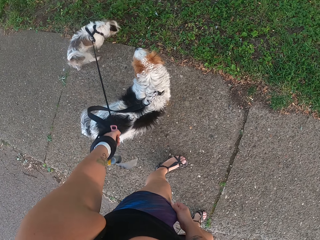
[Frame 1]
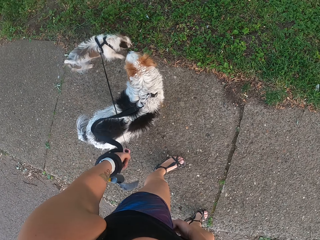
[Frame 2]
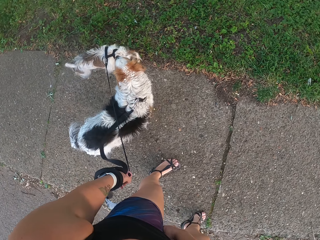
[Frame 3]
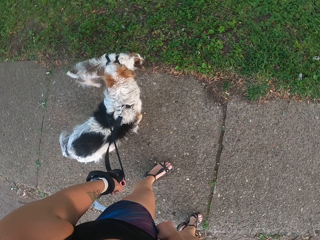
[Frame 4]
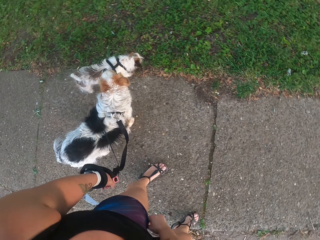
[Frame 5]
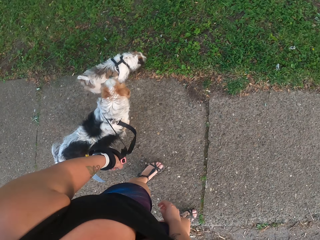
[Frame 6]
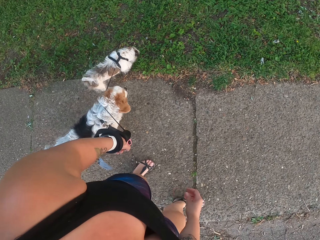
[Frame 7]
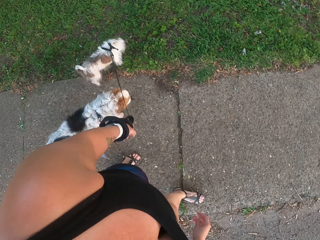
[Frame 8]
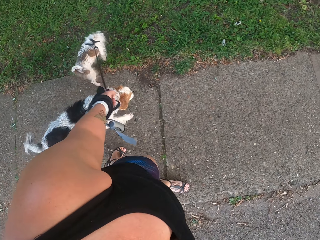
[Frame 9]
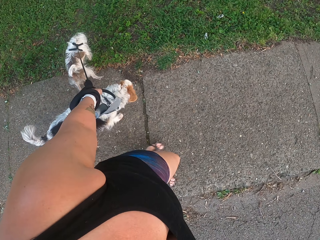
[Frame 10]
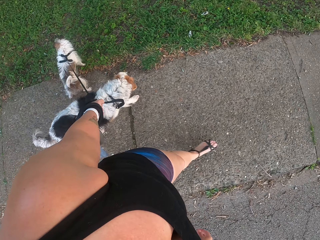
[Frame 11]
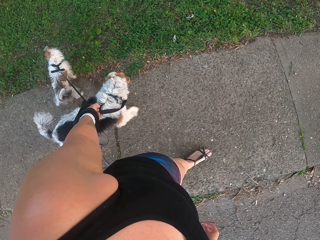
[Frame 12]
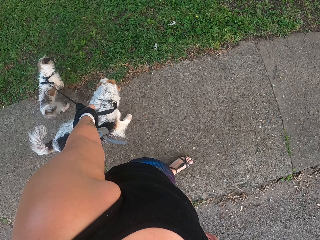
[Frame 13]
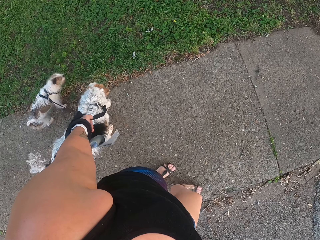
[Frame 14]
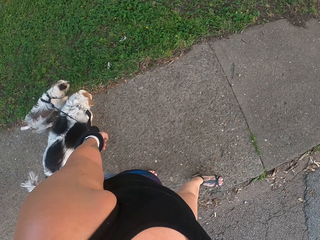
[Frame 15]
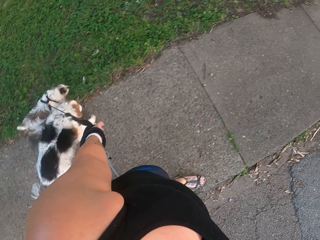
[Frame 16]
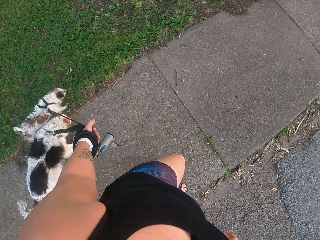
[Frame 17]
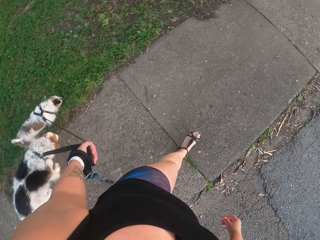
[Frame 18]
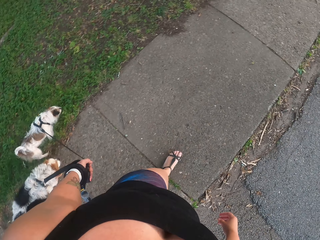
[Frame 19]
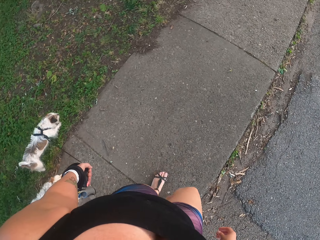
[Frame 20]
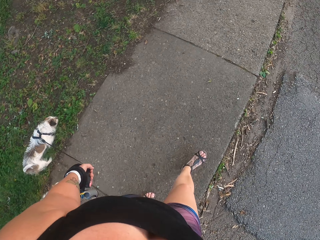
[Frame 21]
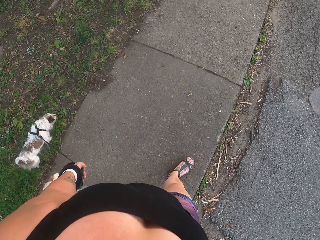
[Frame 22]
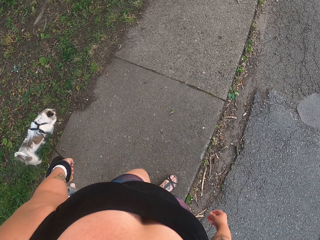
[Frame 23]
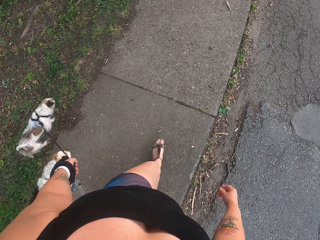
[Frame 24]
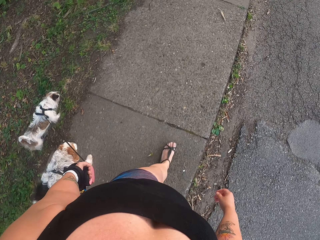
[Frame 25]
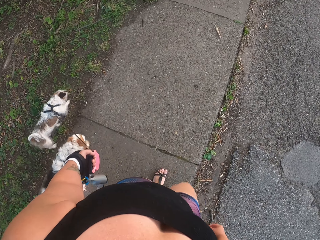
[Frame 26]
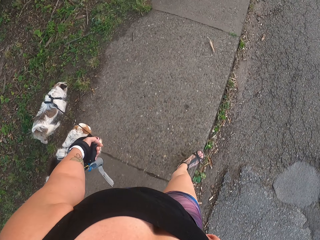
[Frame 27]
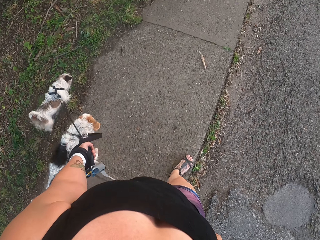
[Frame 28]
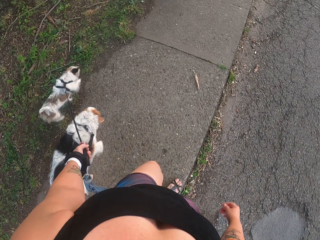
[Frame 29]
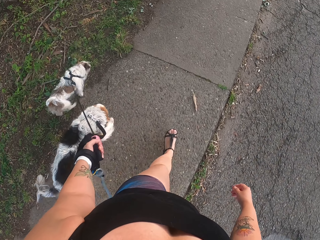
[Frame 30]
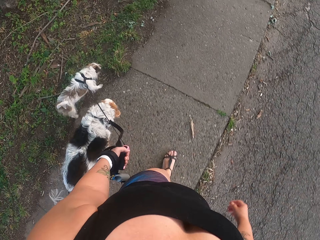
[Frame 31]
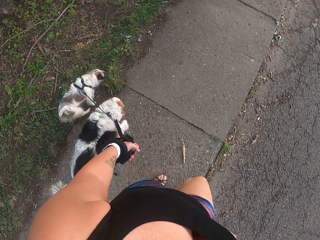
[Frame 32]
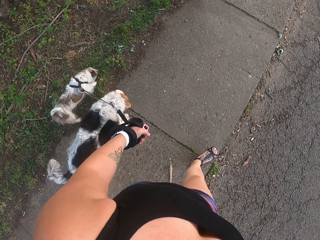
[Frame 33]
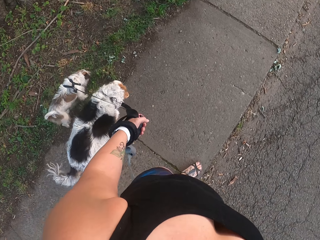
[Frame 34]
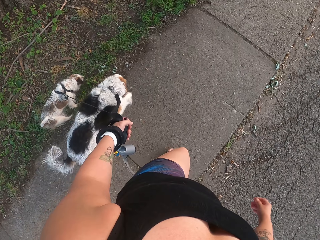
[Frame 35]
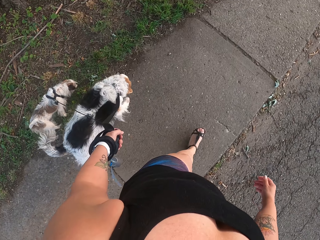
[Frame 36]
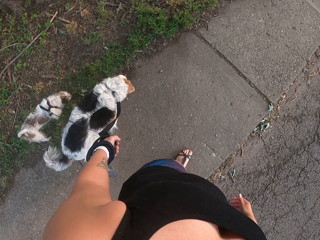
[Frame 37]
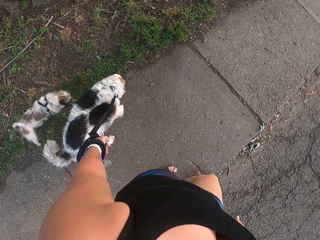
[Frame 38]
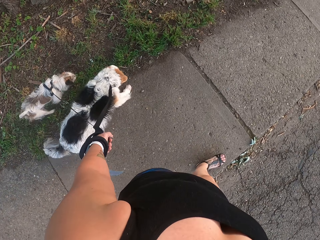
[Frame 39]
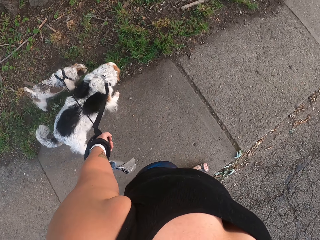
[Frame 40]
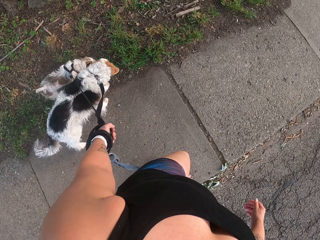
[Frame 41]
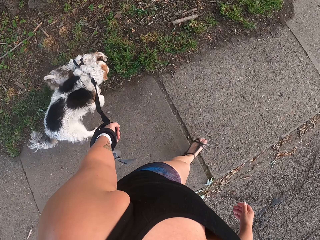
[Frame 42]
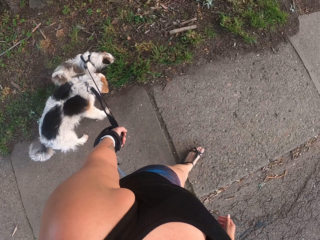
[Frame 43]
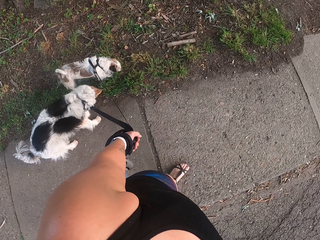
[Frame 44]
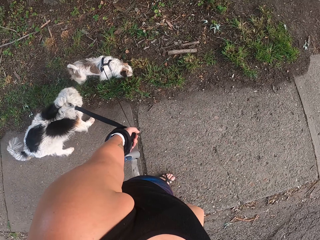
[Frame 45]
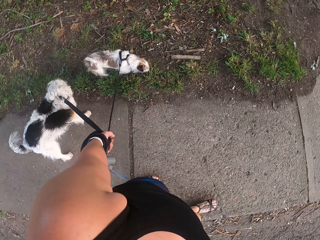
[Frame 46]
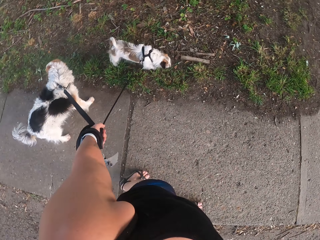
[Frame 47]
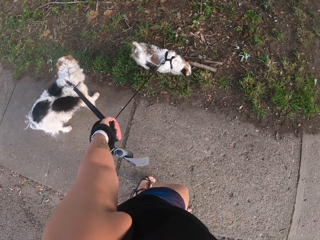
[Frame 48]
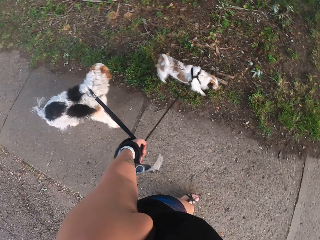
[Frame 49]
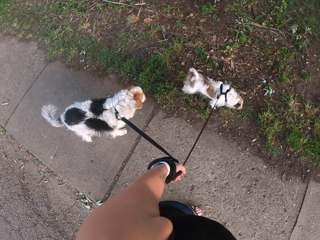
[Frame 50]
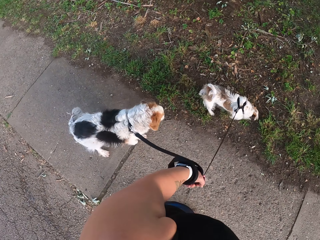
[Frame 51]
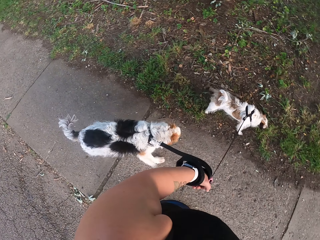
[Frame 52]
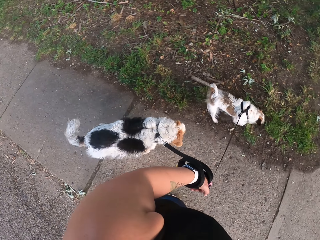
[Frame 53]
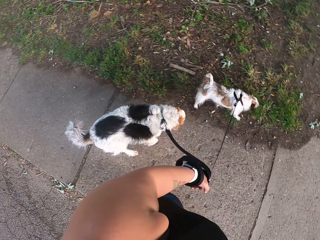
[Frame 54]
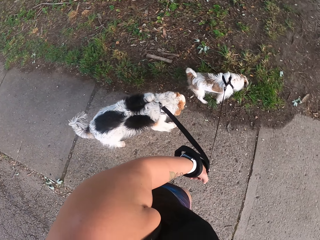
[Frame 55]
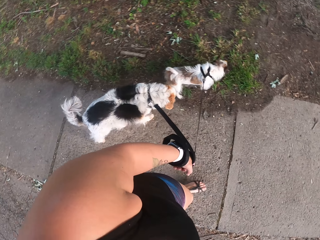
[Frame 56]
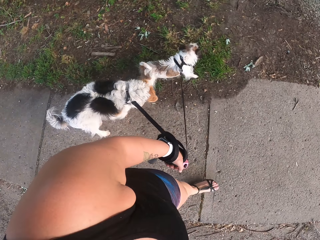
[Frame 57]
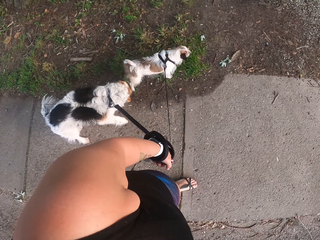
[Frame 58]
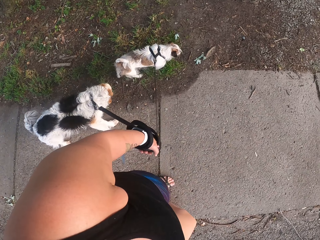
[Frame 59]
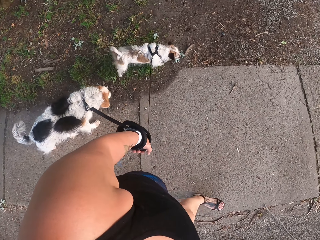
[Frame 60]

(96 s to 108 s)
The camera wearer straightens his shorts. He pulls dogs on the footpath. He walks on the sidewalk.

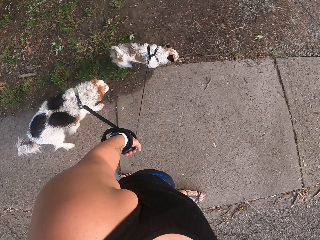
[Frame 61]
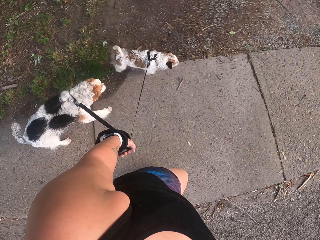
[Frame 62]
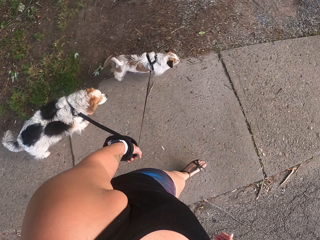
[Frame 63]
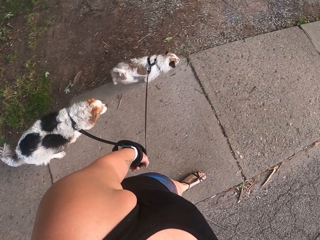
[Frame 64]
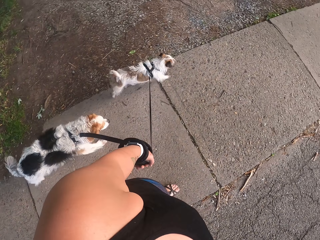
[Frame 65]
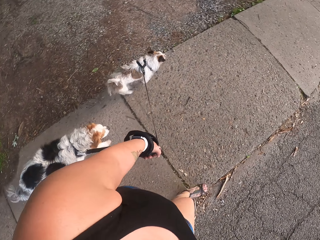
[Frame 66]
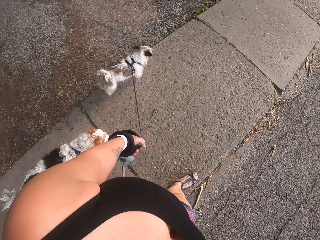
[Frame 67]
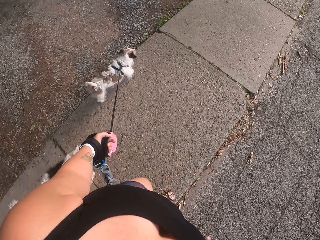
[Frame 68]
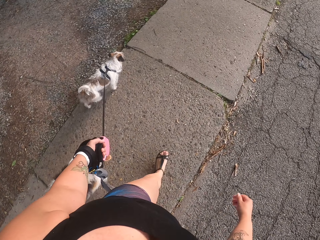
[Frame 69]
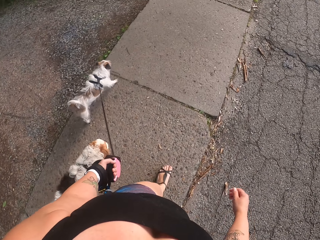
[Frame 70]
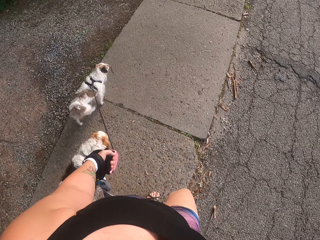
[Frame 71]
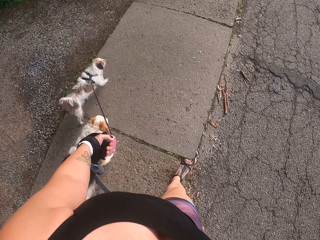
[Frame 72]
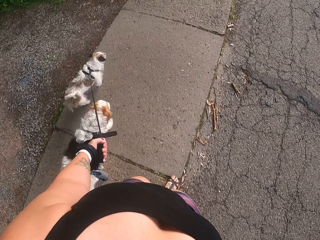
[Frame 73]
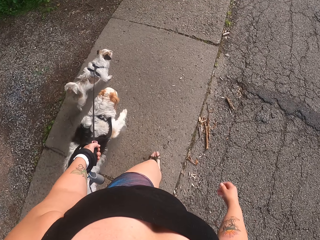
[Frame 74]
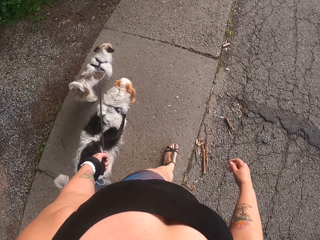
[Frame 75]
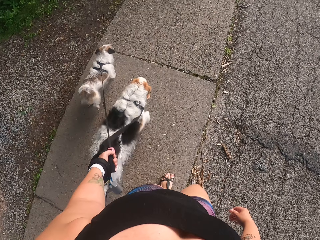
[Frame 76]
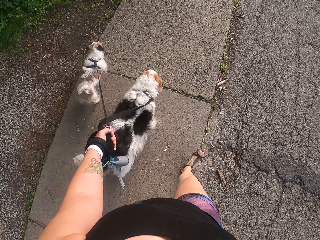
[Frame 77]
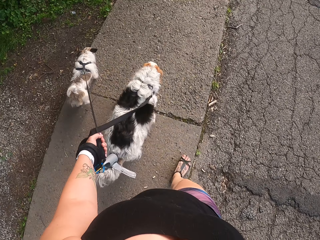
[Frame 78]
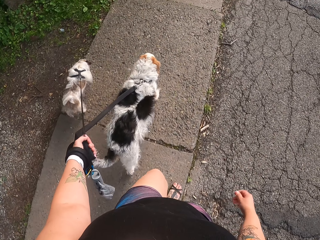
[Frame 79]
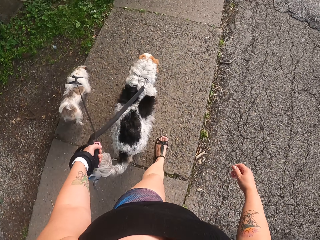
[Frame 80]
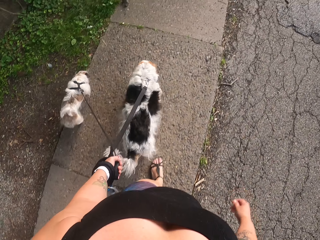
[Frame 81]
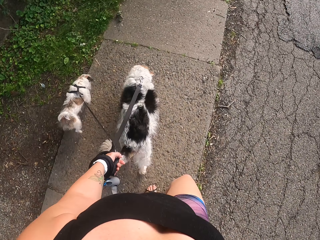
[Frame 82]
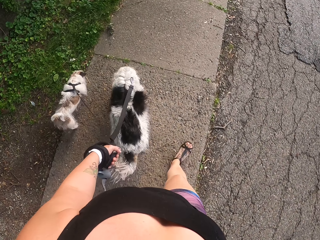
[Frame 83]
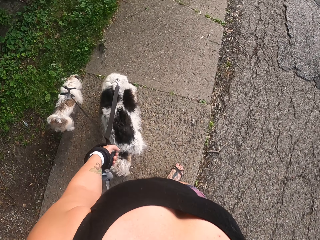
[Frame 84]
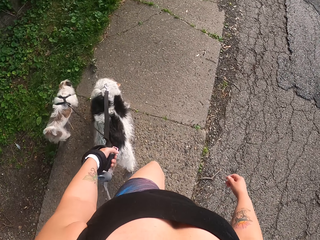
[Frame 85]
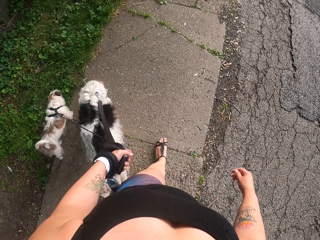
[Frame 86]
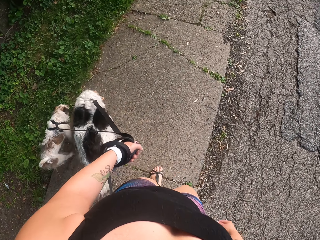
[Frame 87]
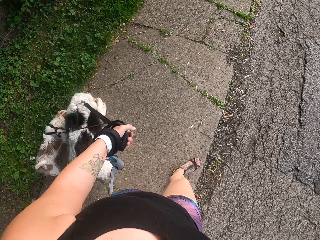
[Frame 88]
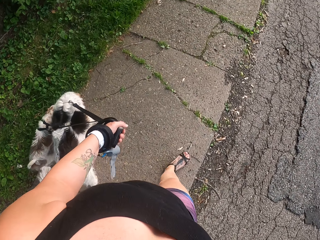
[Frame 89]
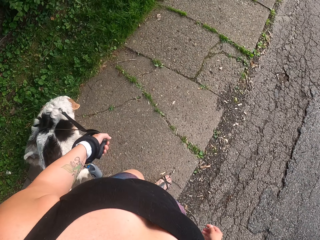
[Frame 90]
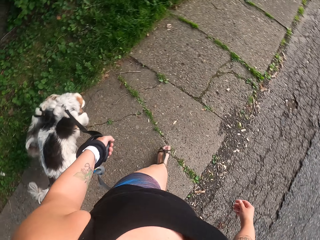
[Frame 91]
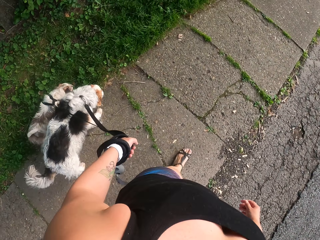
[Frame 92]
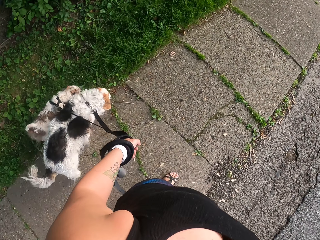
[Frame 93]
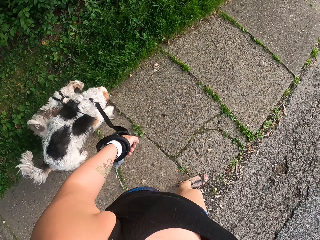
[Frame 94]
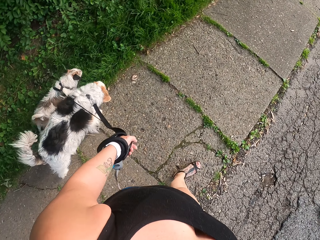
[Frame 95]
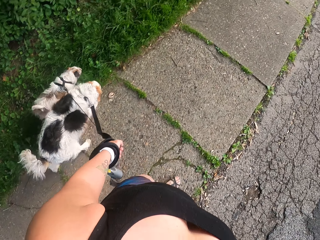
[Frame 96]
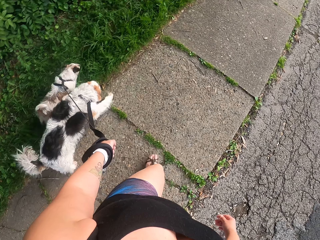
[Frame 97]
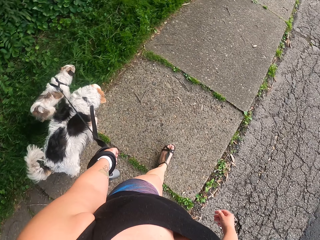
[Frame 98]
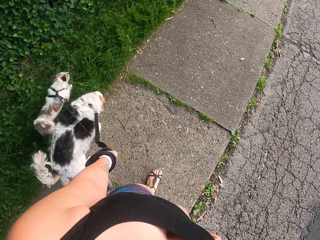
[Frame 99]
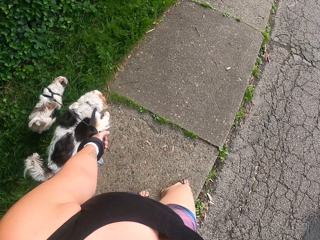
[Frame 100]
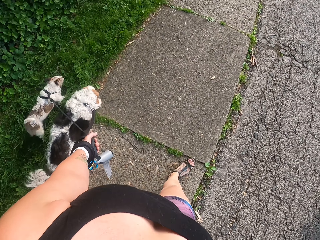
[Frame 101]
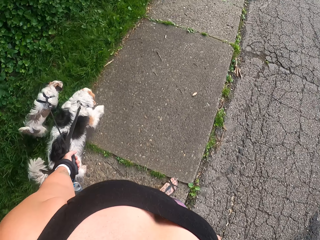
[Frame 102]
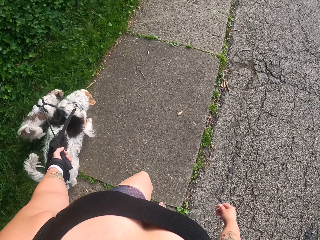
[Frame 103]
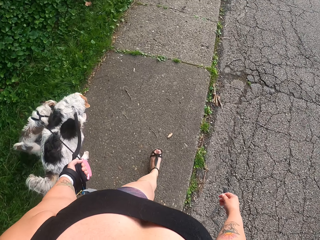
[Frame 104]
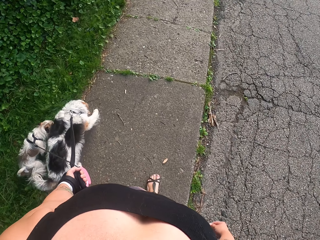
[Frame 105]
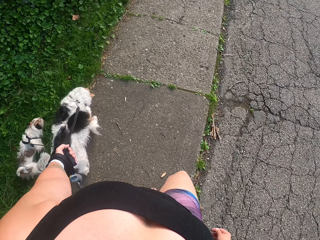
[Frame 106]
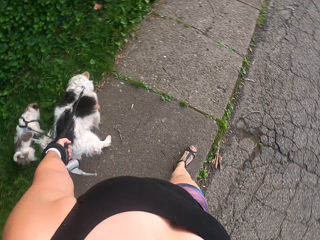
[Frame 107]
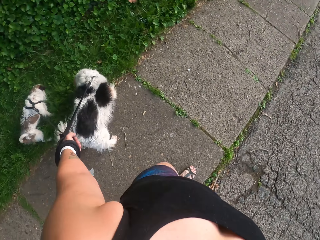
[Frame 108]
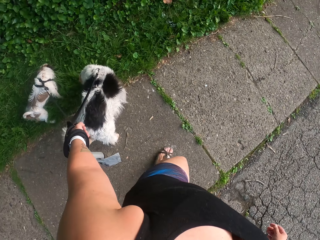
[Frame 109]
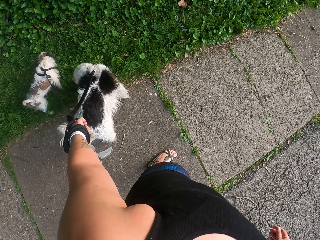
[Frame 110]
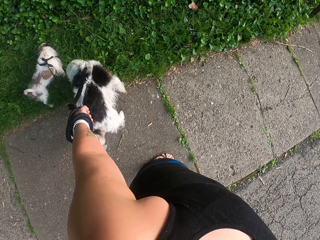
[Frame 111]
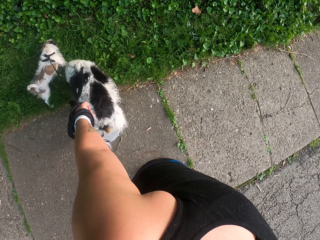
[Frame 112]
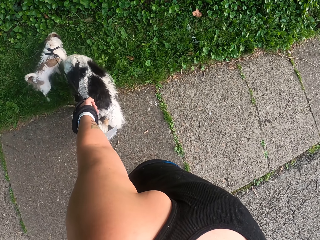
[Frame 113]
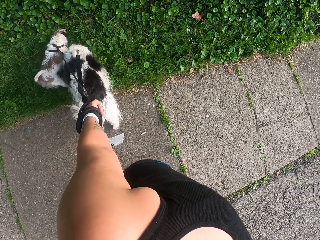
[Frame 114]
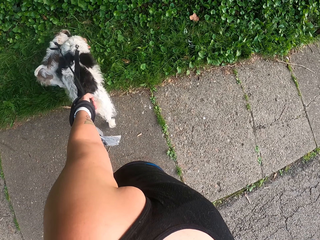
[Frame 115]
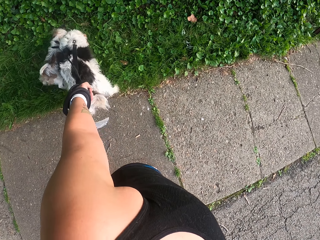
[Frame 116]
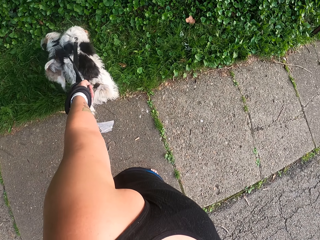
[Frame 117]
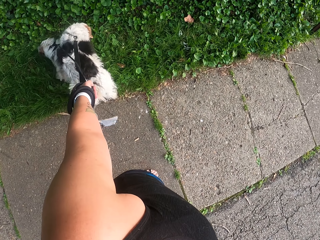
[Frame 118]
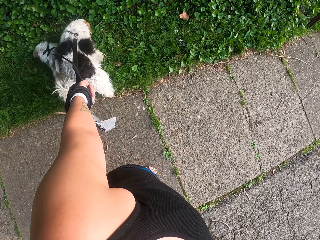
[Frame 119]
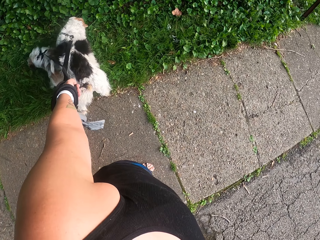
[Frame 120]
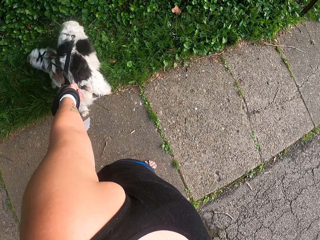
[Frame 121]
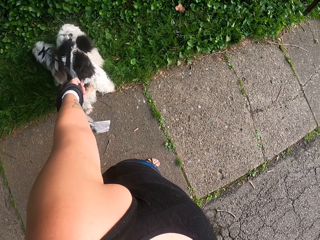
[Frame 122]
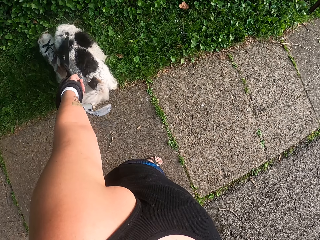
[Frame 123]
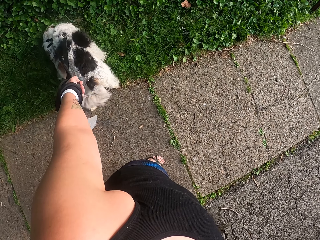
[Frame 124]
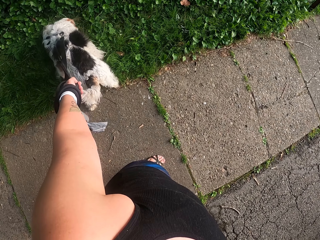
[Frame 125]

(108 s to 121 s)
The camera wearer stands with dogs on the footpath.
